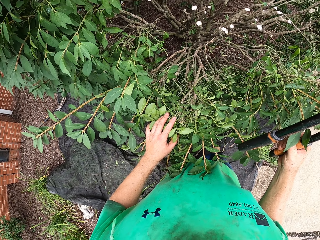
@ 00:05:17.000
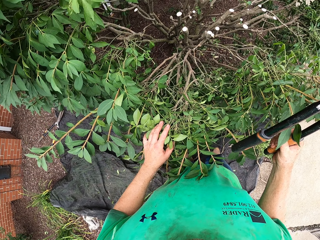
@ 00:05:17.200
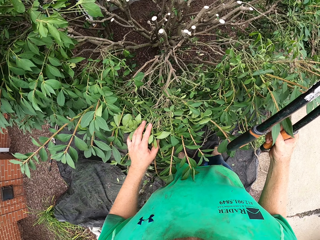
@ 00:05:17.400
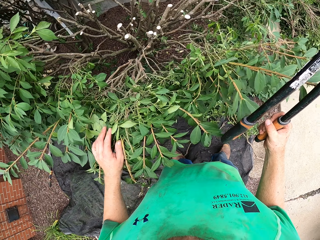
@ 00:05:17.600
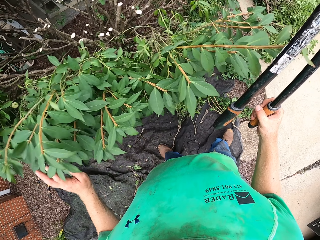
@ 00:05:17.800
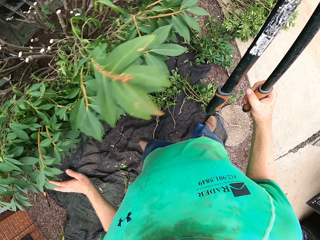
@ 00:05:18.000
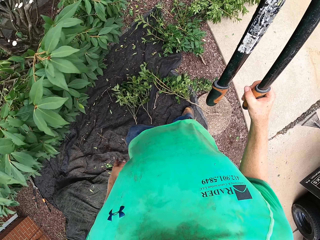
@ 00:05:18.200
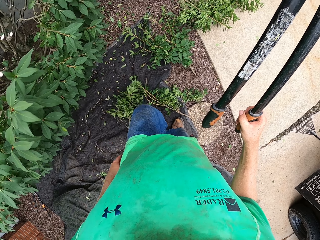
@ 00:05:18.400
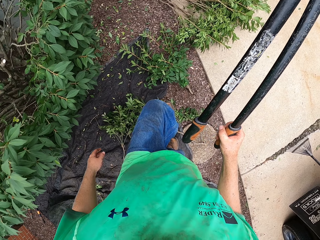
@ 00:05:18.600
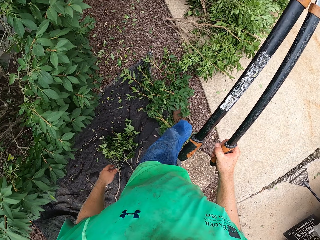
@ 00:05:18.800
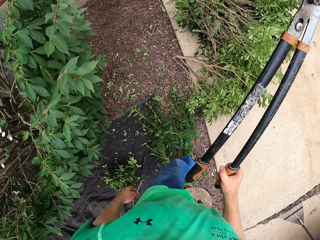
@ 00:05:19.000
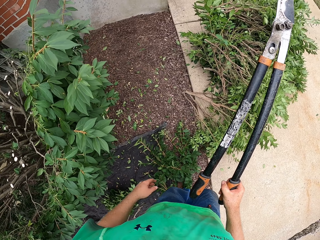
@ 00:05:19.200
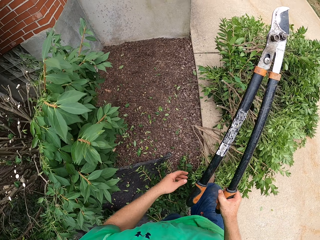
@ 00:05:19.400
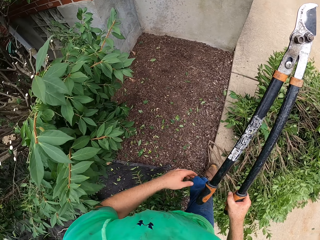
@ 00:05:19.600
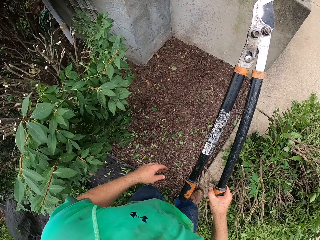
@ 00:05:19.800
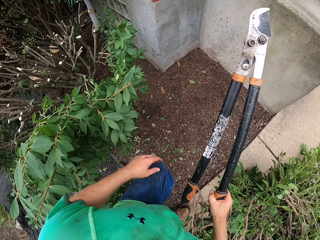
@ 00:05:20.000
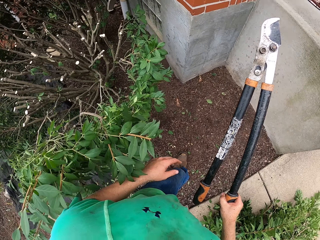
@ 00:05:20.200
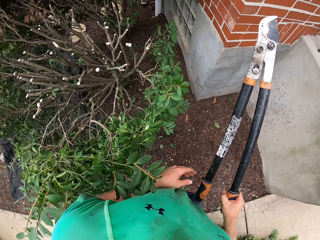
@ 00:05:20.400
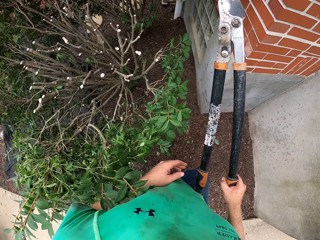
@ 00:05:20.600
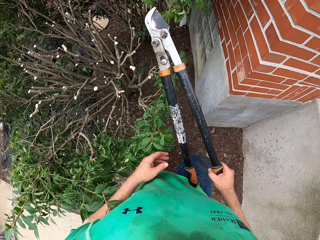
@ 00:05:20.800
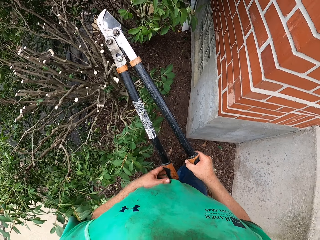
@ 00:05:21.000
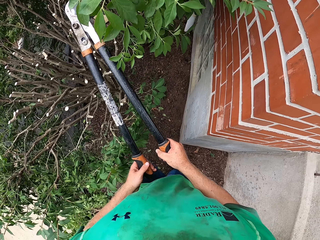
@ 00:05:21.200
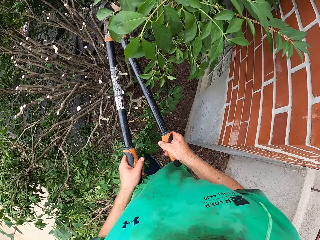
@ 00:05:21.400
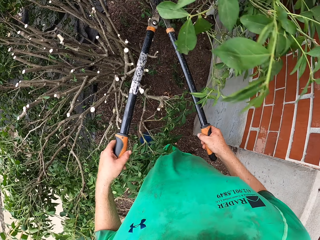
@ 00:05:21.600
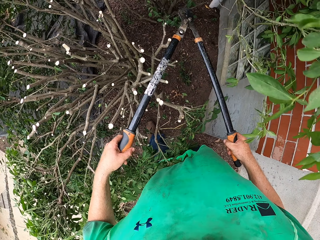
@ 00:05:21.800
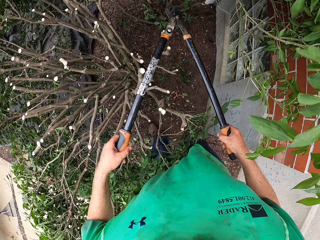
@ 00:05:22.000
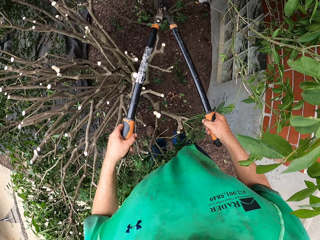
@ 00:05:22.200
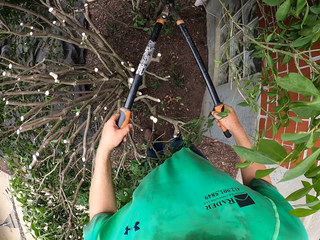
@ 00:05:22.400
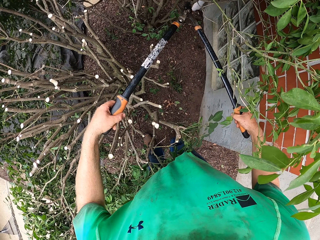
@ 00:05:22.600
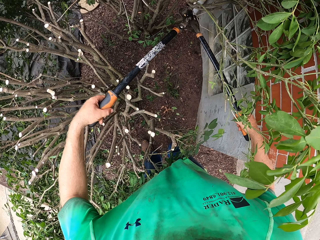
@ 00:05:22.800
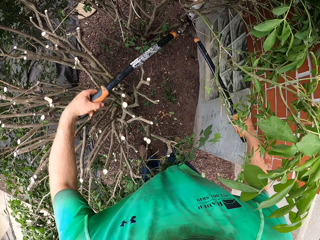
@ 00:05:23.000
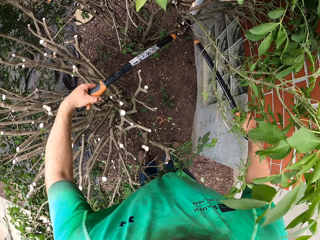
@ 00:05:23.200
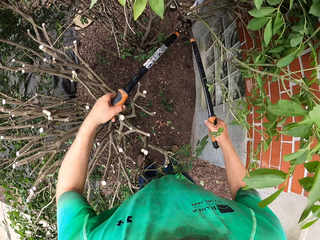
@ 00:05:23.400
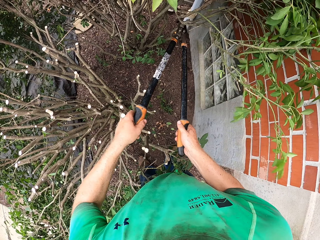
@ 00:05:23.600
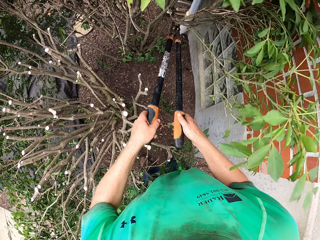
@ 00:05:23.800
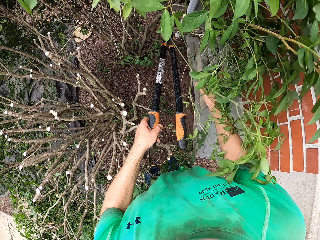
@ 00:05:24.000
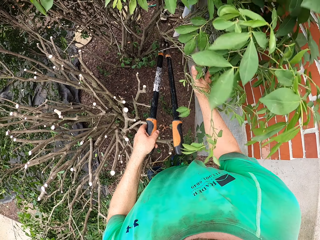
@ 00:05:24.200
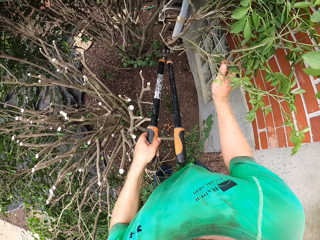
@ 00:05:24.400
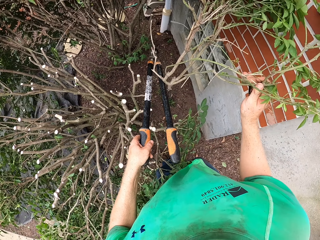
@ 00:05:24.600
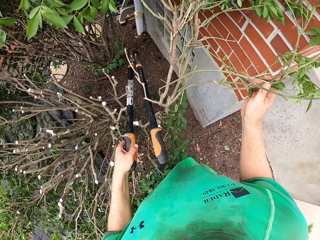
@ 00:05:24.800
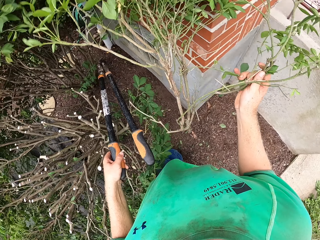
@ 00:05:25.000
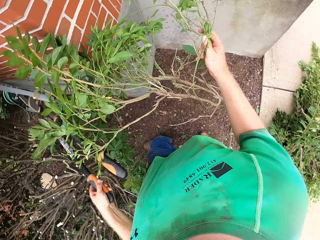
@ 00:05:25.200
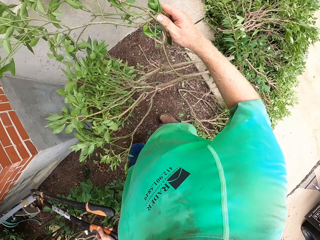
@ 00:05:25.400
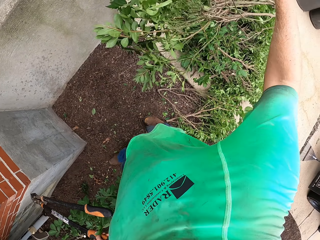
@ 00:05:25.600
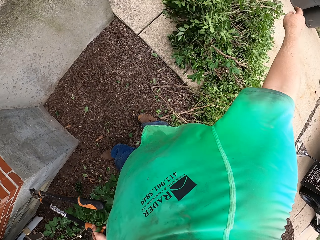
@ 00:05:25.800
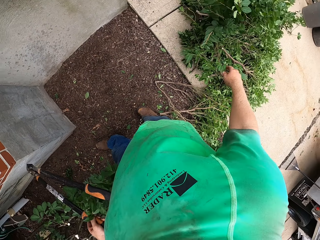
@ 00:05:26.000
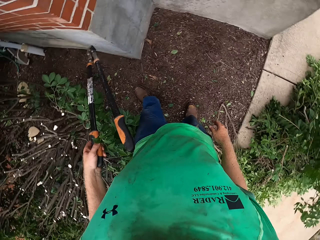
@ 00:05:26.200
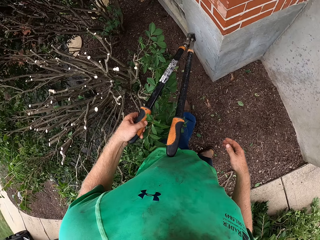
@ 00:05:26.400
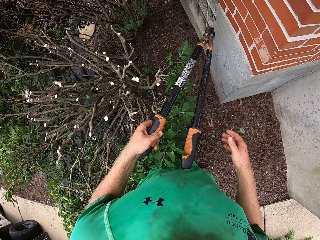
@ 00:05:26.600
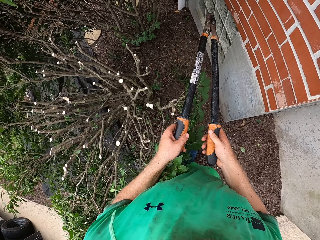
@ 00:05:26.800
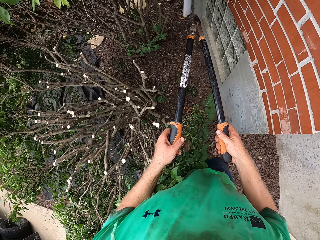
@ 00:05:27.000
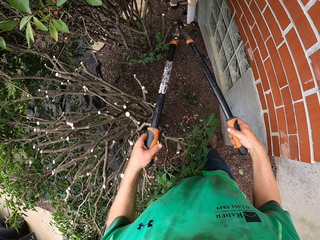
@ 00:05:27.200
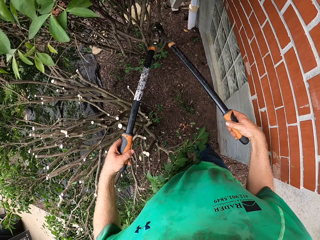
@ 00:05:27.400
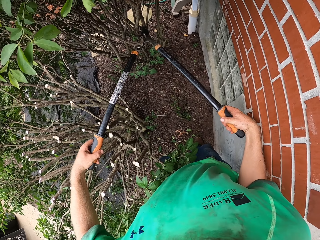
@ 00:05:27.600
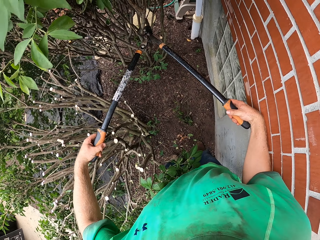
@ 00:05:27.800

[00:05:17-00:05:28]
The camera wearer walks. He cuts a tree branch with the hedge shear in both hands. He holds the branch. He picks the tree branch with his right hand. He throws the tree branch on the pile of tree branches on the floor with his right hand.

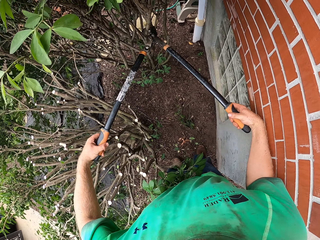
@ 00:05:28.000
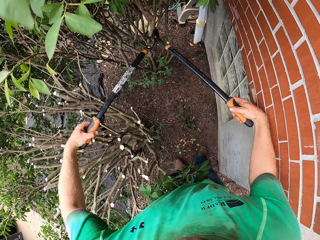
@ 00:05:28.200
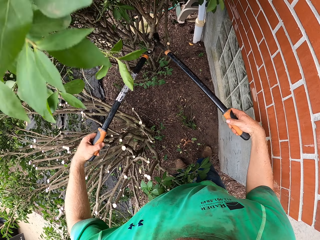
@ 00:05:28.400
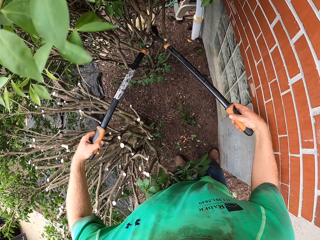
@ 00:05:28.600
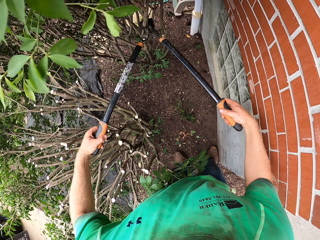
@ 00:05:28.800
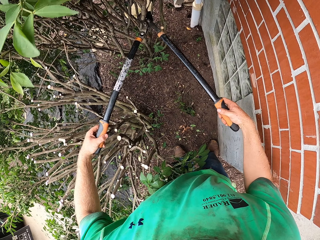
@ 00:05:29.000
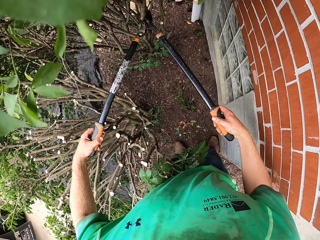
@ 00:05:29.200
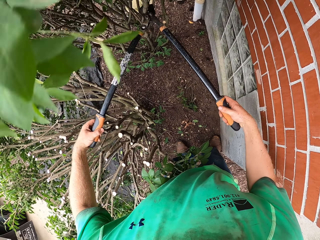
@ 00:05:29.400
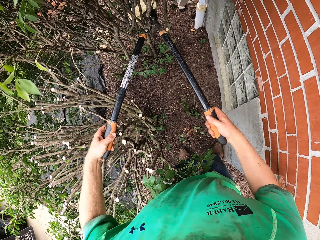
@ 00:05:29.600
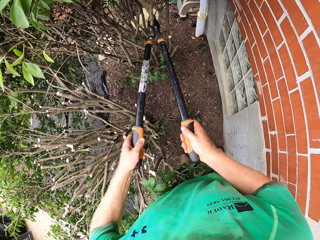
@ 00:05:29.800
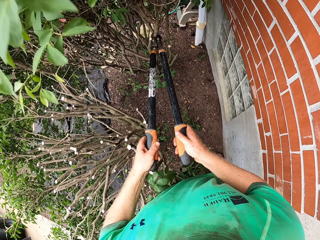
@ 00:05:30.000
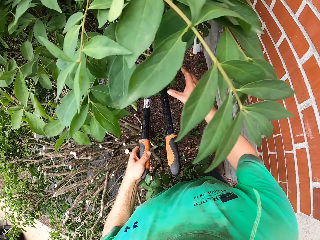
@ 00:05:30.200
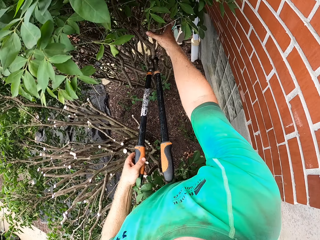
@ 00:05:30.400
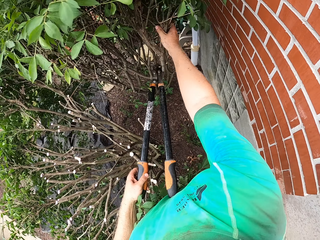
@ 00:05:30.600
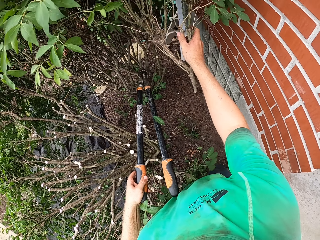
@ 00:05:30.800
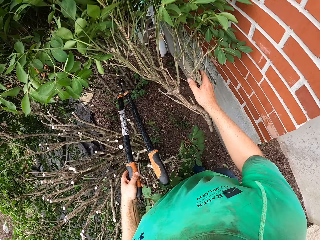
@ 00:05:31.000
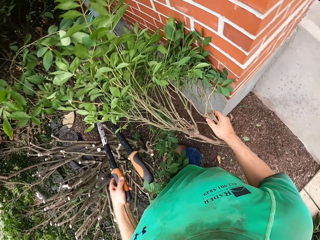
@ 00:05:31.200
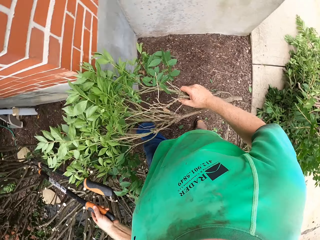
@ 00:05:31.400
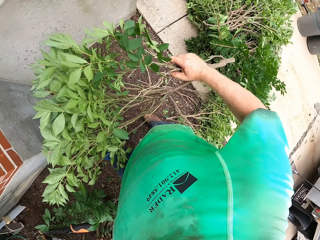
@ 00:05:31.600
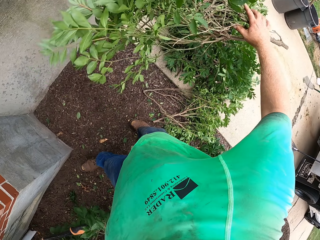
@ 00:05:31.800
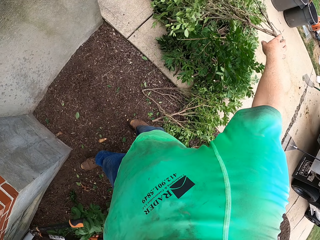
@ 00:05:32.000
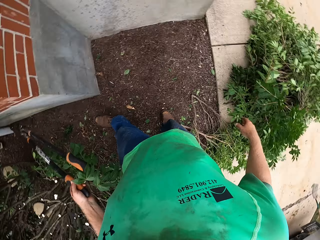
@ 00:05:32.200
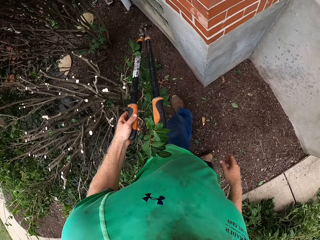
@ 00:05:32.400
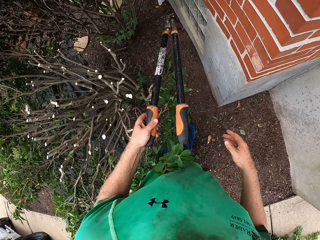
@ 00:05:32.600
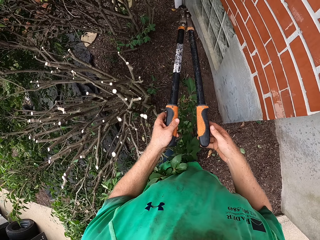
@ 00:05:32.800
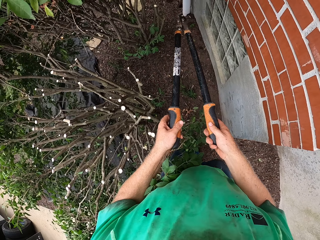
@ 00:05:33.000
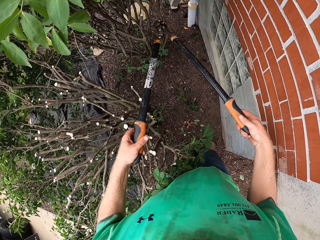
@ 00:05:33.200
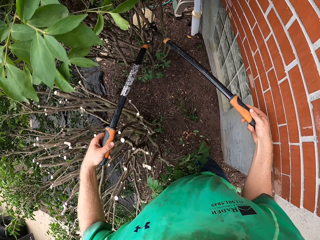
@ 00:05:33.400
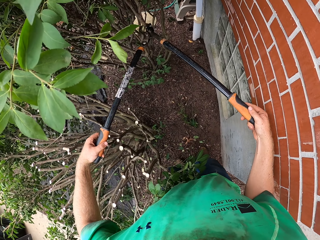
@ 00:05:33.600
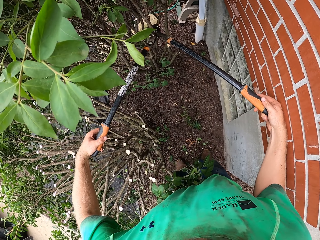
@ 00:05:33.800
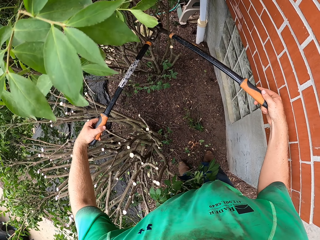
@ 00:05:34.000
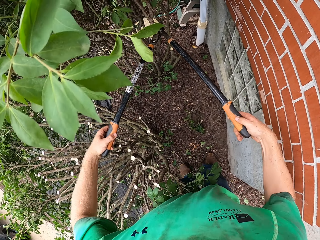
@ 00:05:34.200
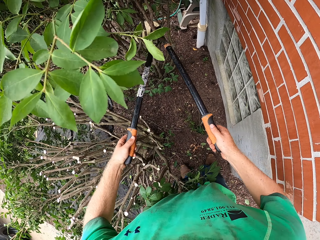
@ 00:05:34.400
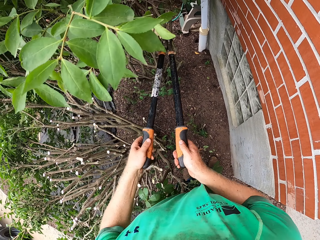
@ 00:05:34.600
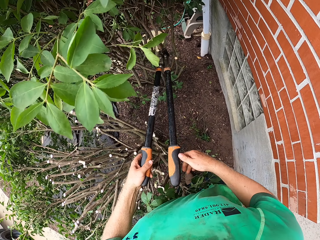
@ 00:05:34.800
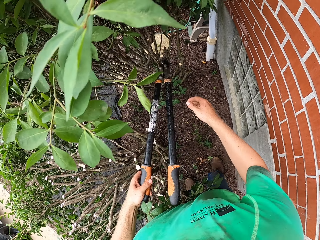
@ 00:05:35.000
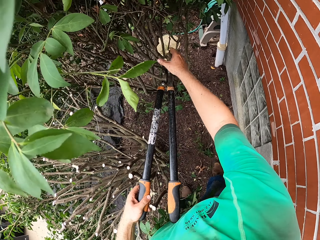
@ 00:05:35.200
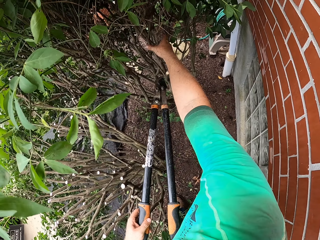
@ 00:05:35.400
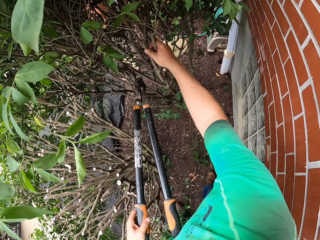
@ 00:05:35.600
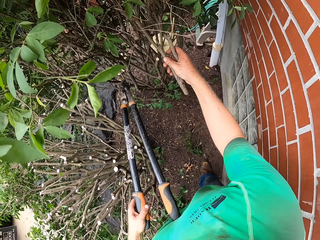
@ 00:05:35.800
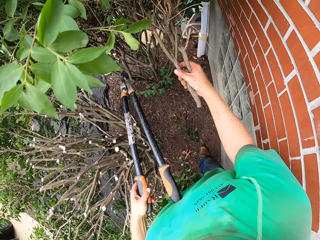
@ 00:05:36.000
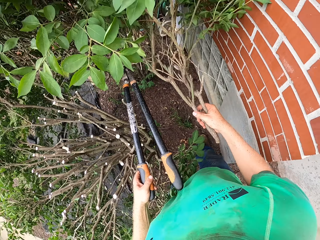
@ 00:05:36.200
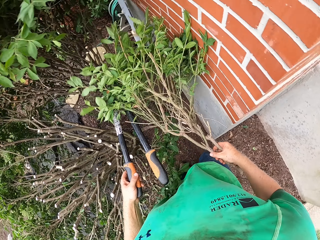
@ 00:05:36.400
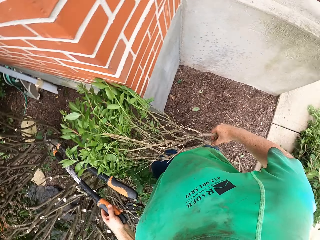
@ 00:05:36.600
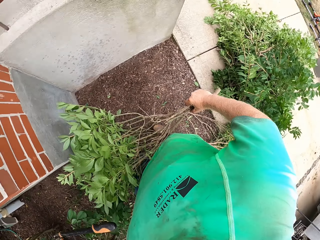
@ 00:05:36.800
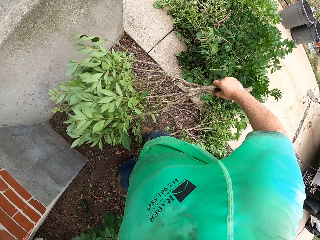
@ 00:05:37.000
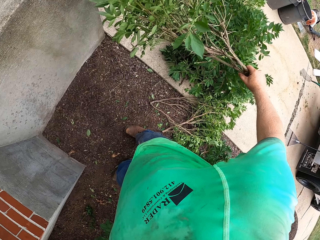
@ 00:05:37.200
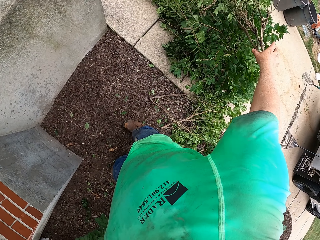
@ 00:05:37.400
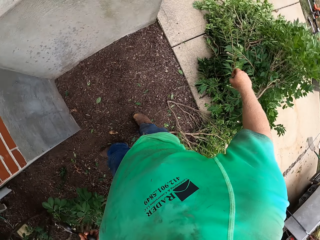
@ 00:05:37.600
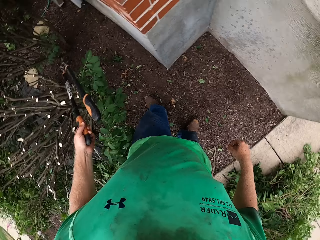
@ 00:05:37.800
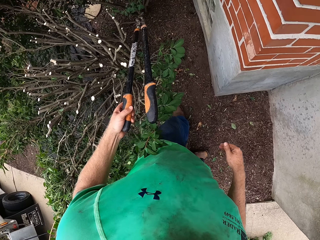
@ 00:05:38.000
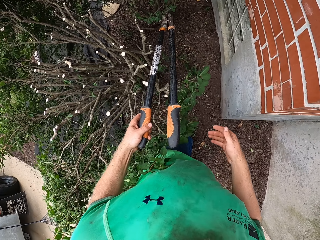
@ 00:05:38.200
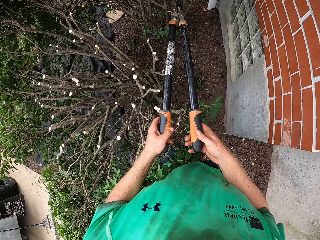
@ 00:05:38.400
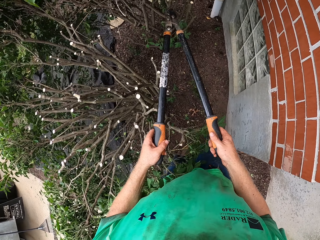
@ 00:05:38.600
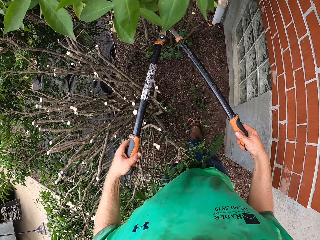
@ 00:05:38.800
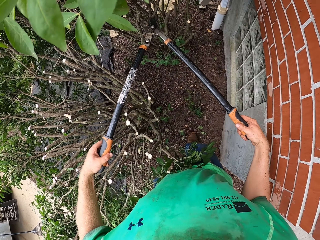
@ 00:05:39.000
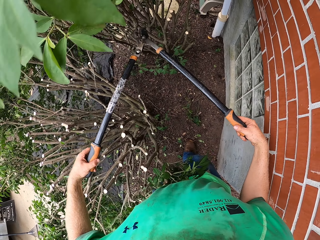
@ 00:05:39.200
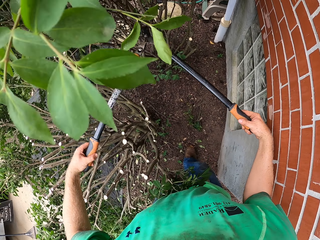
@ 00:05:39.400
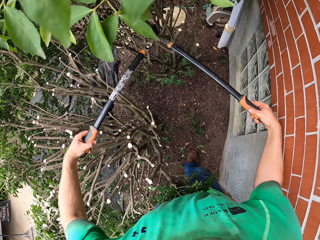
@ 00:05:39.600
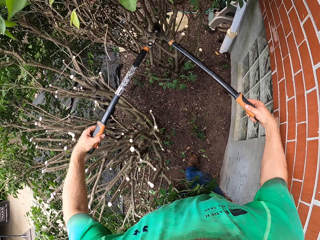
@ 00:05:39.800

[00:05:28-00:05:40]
The camera wearer cuts a tree branch with the hedge shear or branch cutter in both hands. He holds the branch. He picks the tree branch with his right hand. He throws the tree branch on the pile of tree branches on the floor with his right hand. He cuts a tree branch with the hedge shear in both hands. He holds the branch. He picks the tree branch with his right hand. He throws the tree branch on the pile of tree branches on the floor with his right hand. He cuts a branch with the branch cutter.
